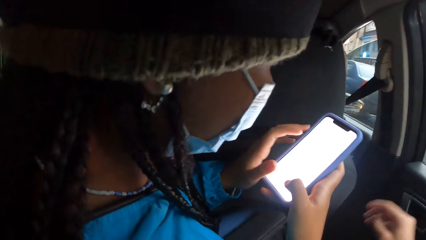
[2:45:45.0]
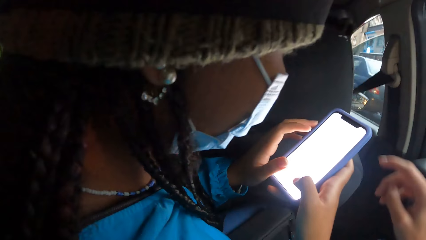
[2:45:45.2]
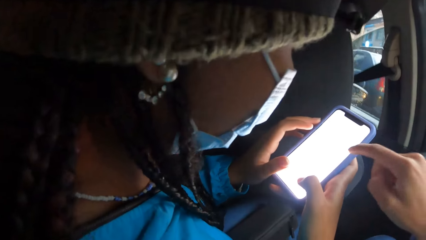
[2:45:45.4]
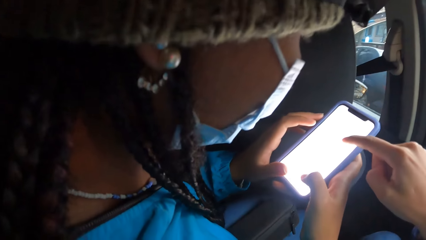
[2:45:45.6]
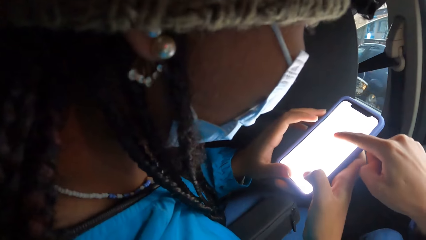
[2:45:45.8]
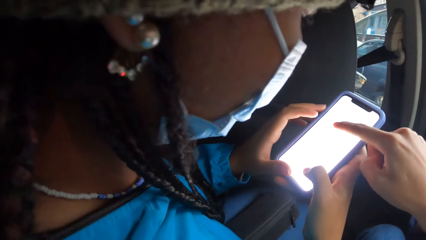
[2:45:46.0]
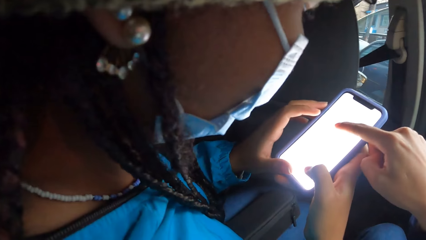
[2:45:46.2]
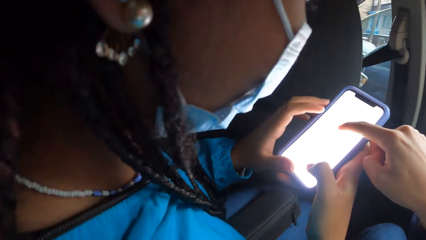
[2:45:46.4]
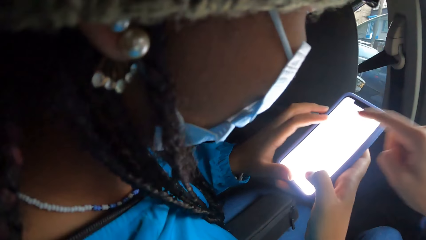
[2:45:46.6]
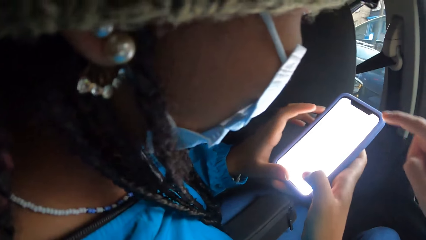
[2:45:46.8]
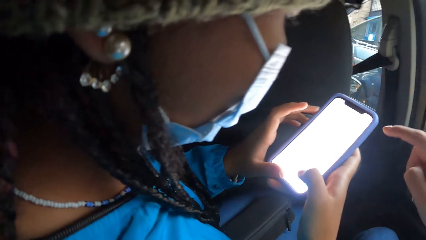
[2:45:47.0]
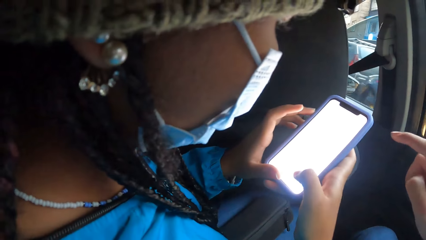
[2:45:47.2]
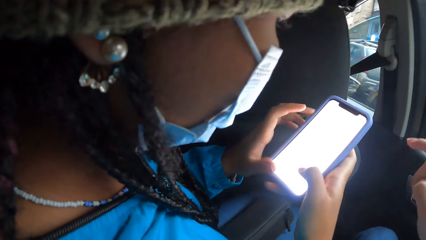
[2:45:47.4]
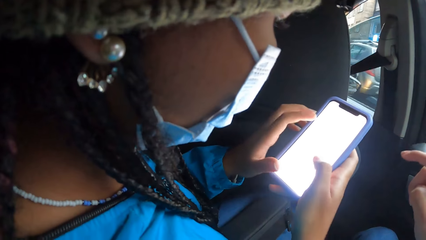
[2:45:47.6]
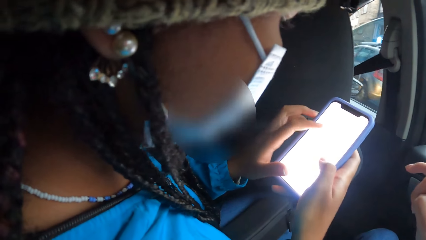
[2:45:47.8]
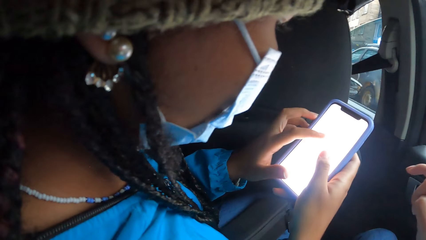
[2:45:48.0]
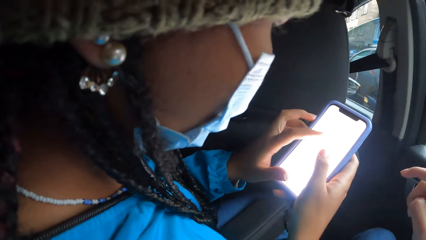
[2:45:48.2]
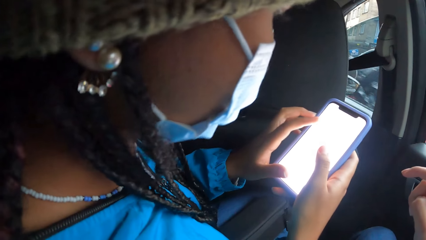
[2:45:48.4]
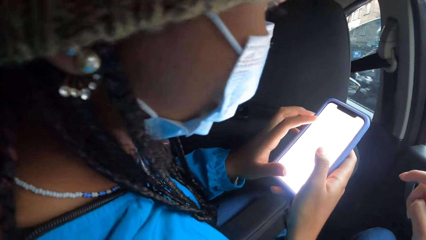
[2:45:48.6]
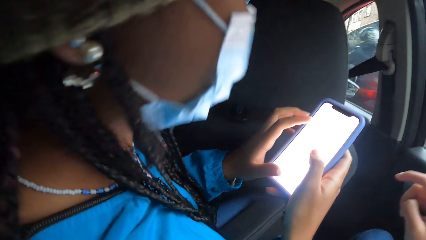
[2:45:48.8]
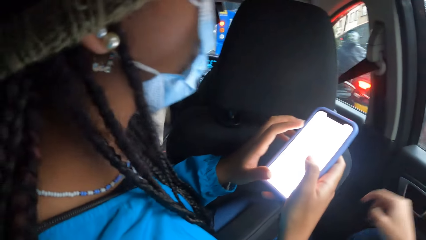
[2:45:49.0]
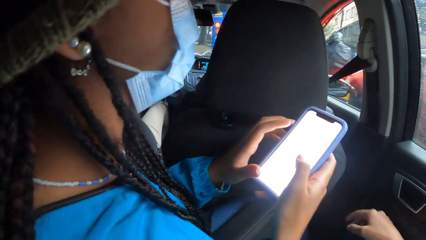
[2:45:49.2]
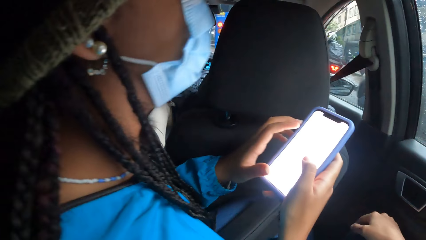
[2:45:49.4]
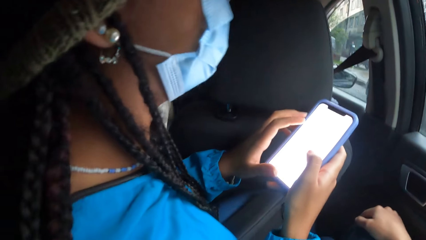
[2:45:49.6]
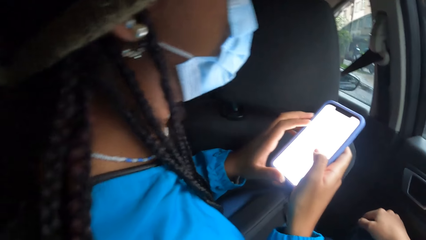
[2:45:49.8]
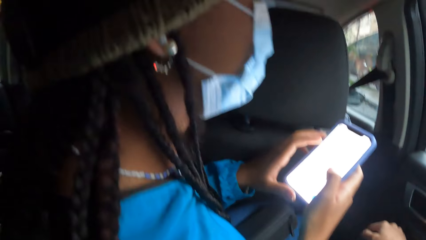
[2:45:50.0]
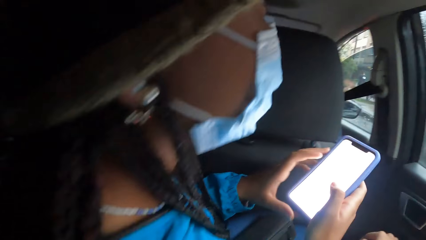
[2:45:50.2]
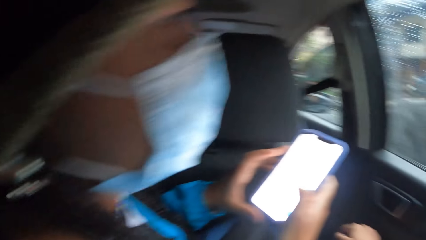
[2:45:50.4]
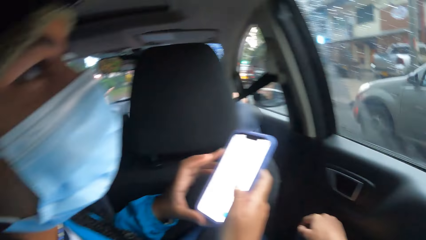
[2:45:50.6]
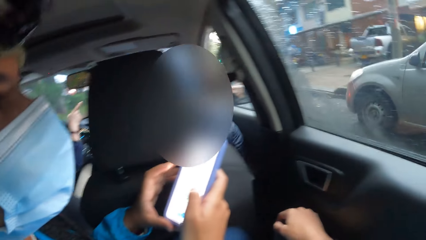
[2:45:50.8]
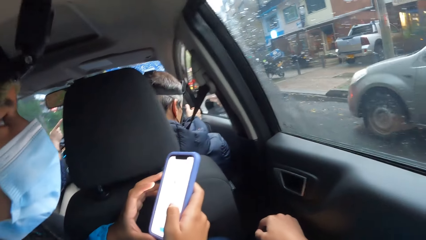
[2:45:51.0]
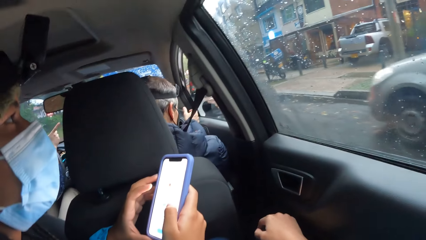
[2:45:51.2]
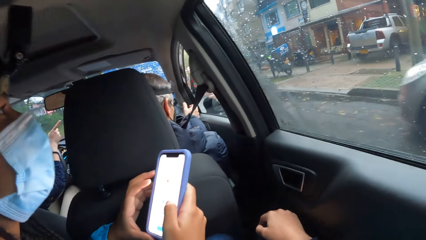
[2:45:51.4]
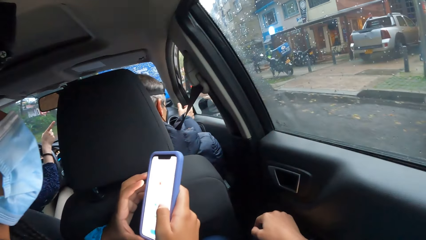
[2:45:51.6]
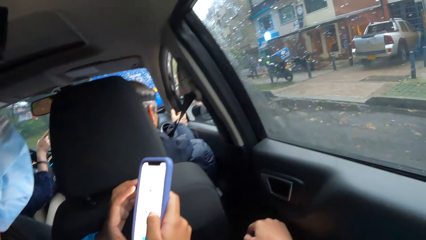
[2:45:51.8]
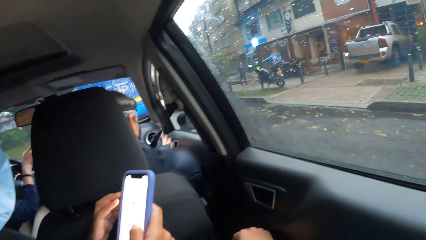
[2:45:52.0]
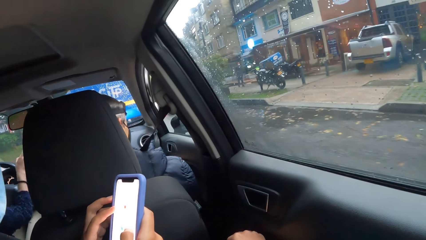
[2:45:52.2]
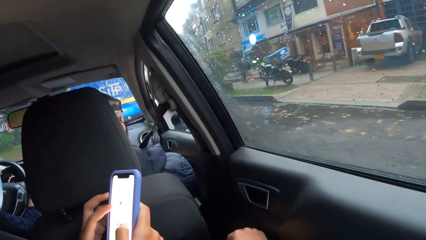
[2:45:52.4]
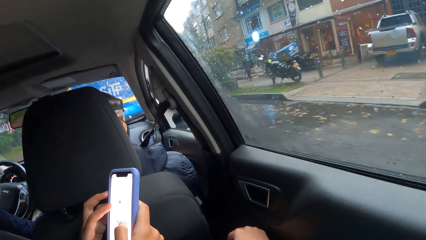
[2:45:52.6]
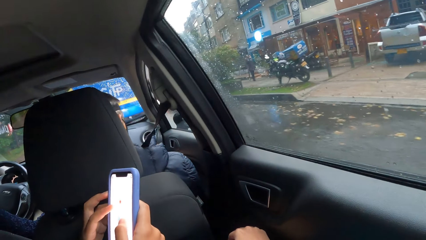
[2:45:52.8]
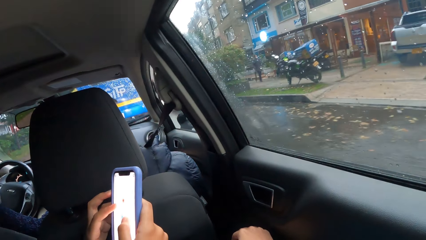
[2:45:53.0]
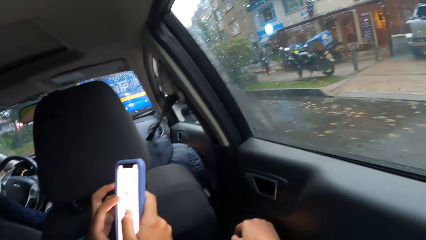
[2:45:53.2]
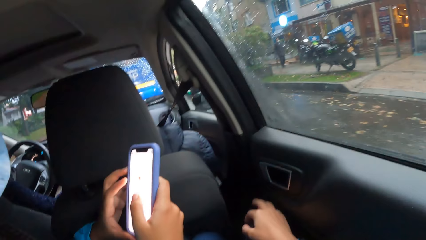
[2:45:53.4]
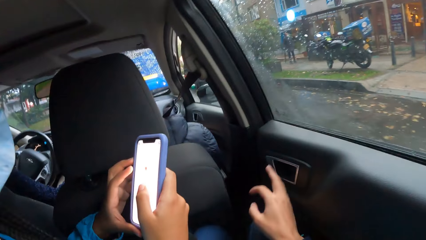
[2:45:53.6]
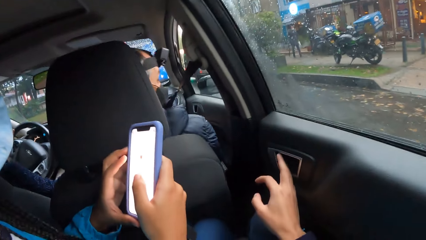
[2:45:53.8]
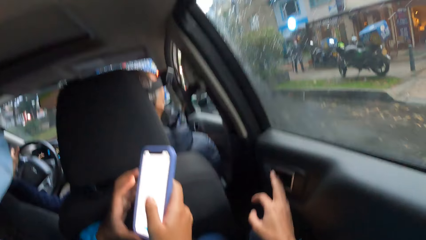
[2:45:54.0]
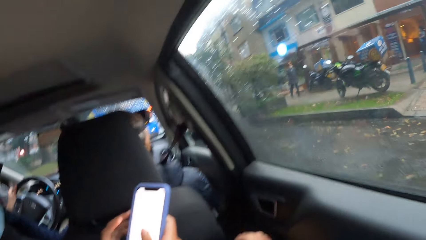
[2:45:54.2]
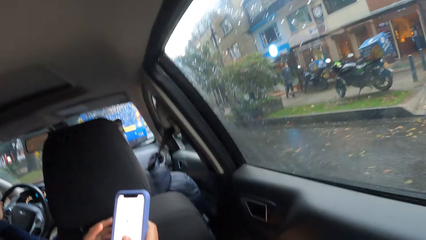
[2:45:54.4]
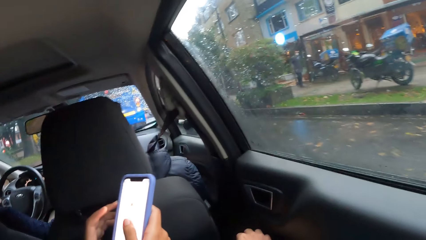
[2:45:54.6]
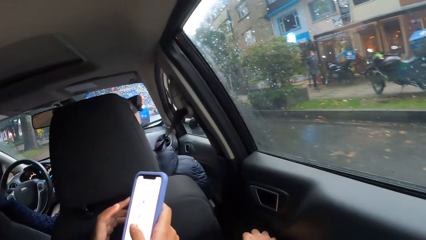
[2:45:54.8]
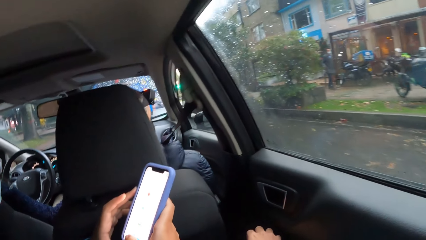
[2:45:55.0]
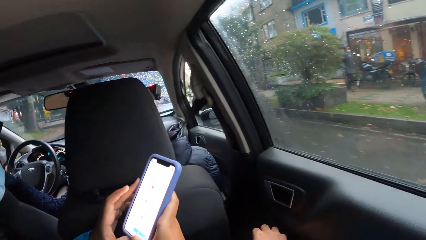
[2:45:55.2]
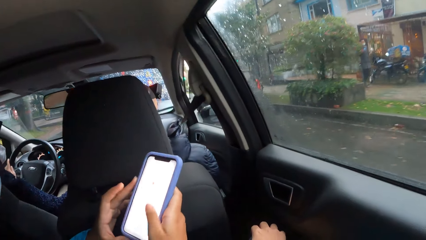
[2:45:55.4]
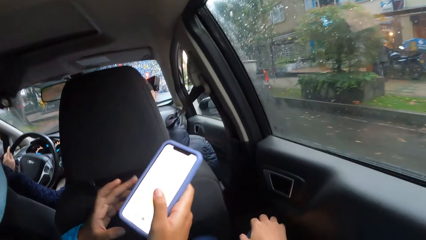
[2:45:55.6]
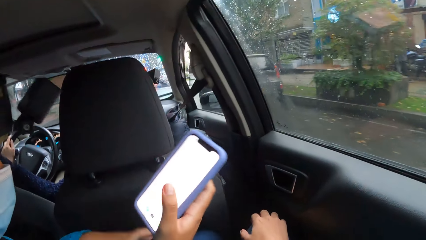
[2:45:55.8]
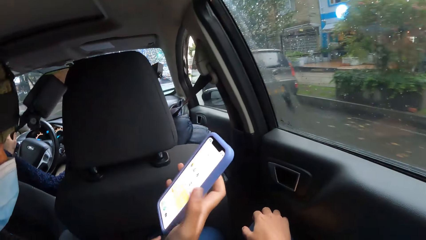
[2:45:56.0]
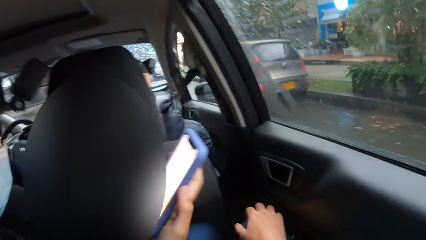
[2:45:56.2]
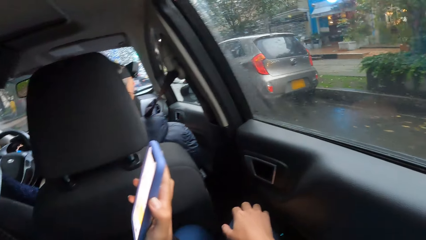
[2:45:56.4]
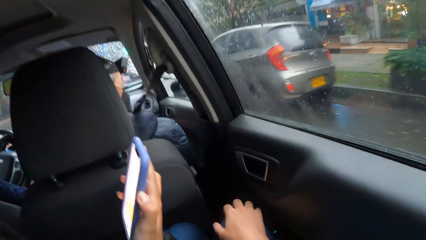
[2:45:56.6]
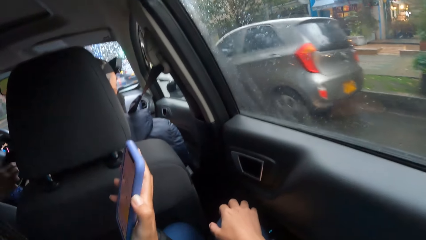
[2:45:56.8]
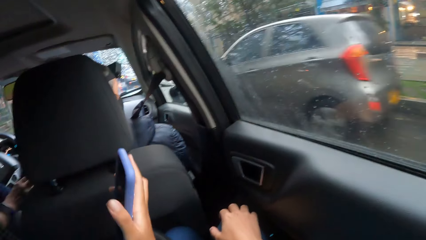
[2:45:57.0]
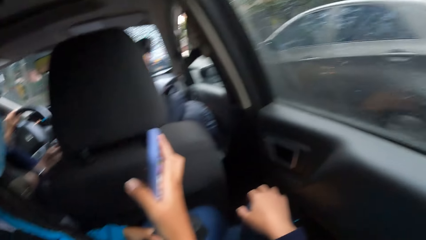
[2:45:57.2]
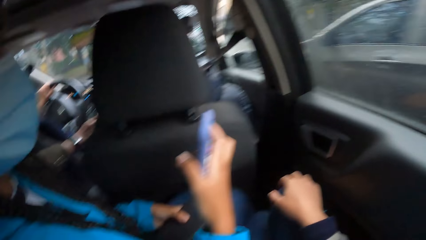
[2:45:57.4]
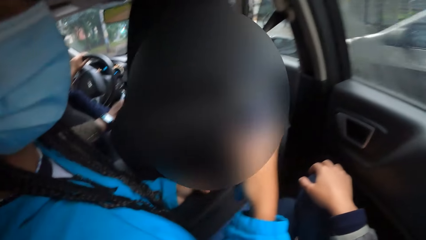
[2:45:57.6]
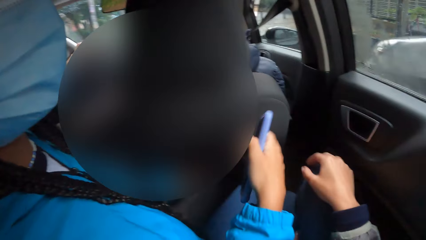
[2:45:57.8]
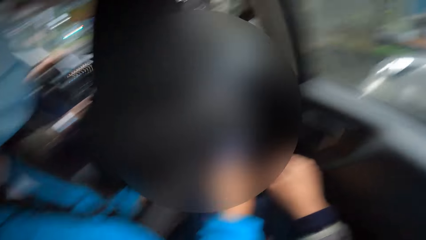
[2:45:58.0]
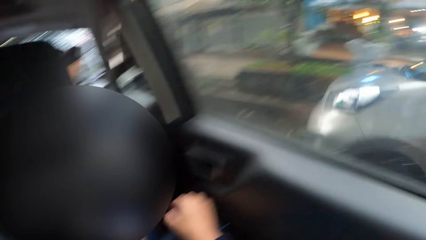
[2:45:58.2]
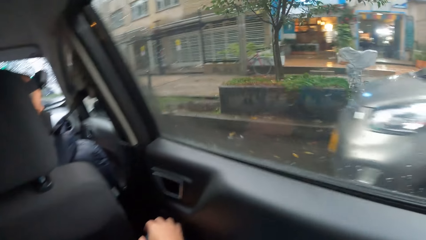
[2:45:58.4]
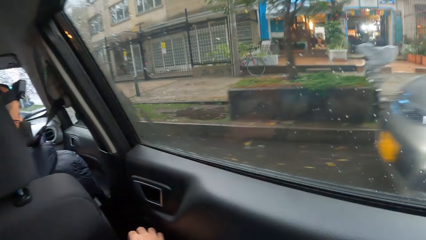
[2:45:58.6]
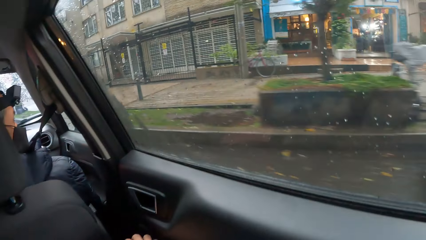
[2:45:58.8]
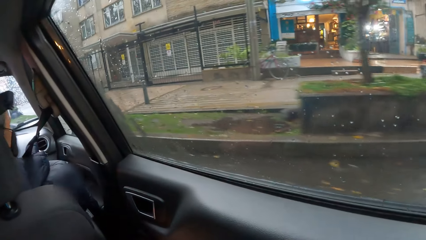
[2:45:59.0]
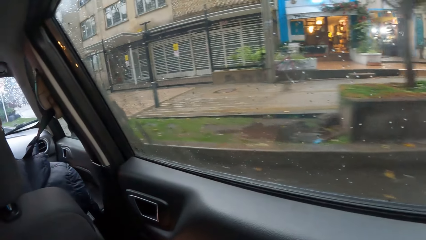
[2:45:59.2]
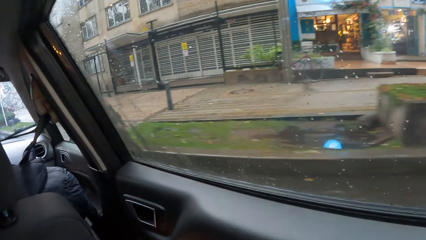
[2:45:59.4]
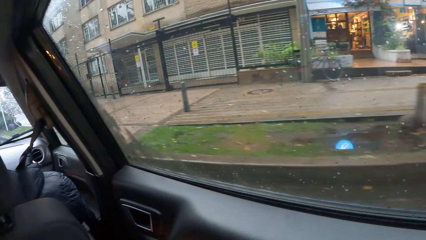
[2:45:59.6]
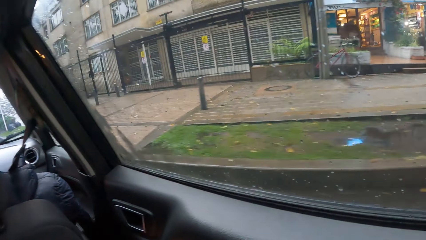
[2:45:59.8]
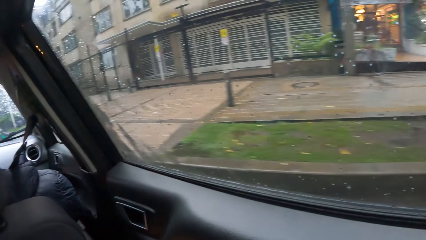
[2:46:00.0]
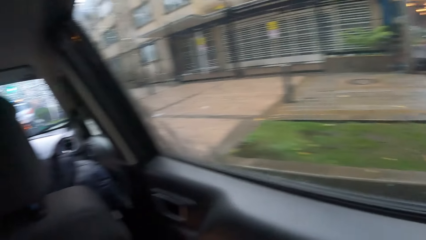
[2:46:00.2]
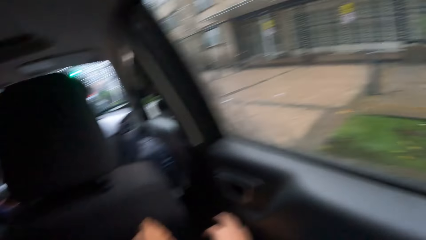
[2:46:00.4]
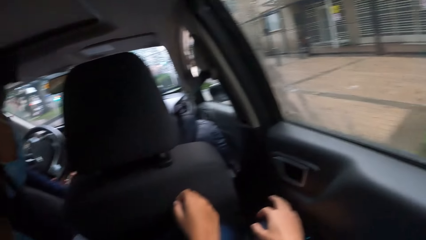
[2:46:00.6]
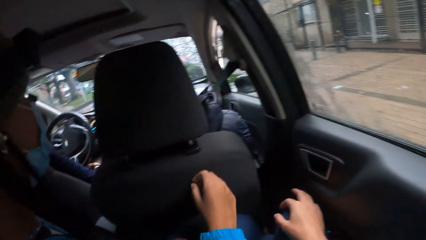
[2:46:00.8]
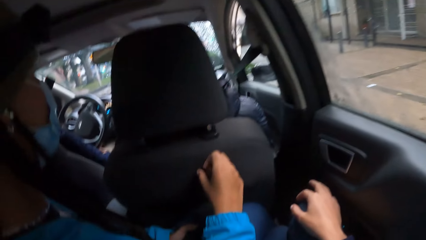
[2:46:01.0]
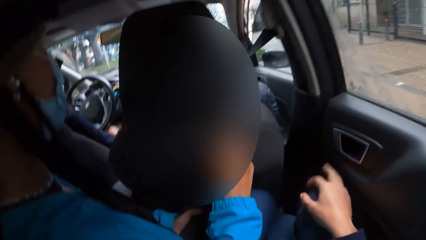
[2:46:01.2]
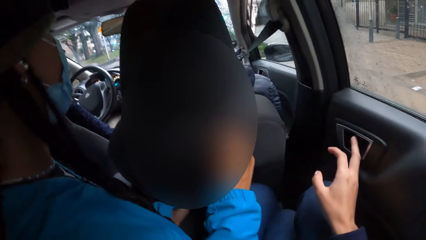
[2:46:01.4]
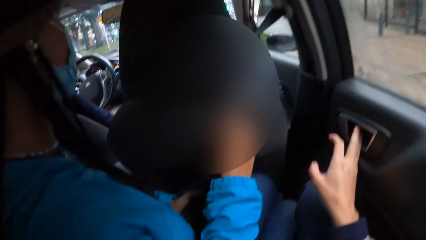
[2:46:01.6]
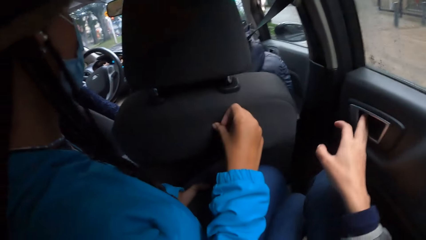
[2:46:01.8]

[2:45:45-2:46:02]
The camera wearer touches the phone with his right hand. A woman taps the phone. The camera wearer moves a finger. The woman holds the phone with her right hand. The woman lights off the phone. The woman holds a purse.
